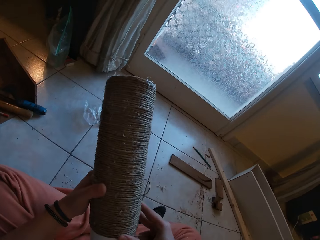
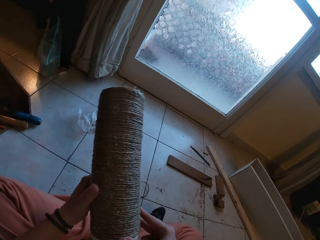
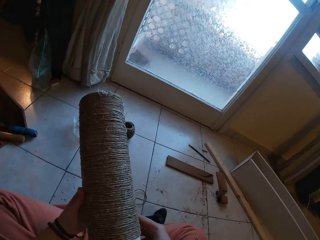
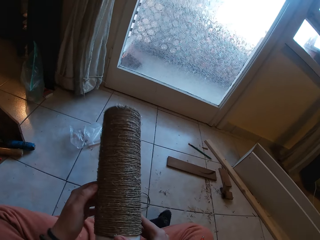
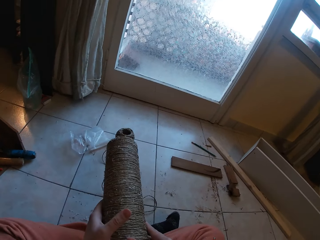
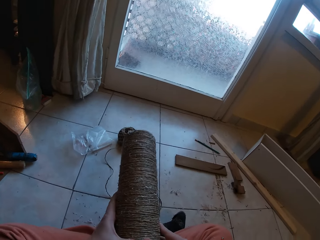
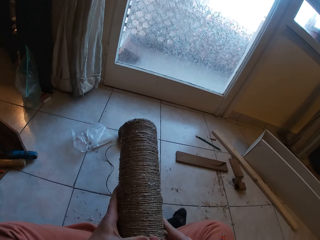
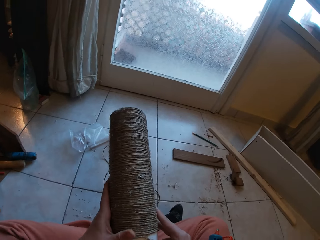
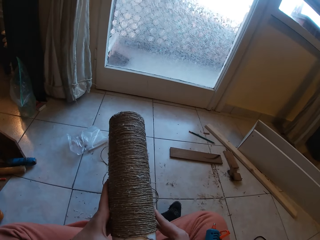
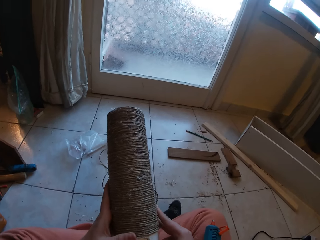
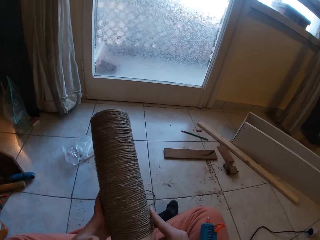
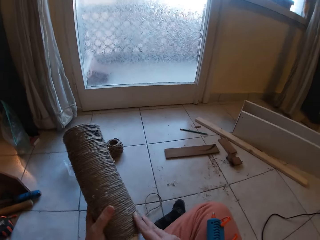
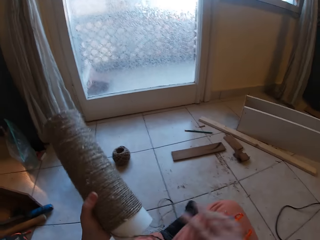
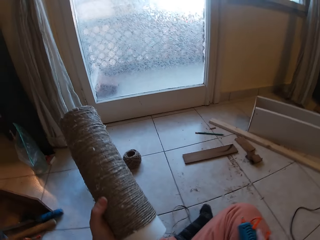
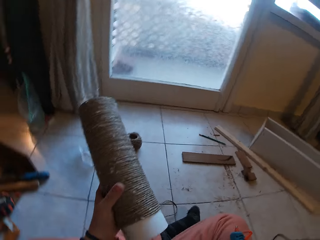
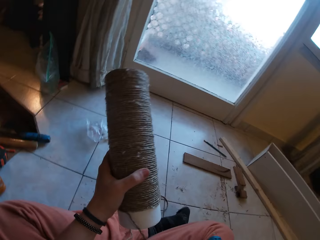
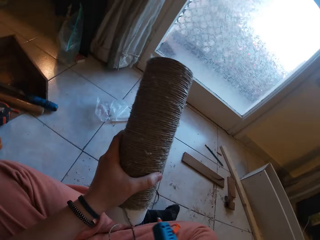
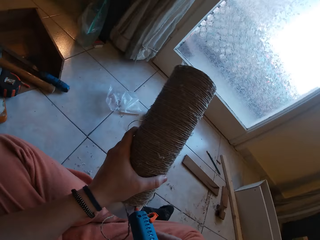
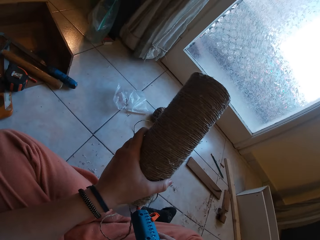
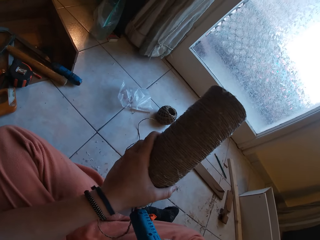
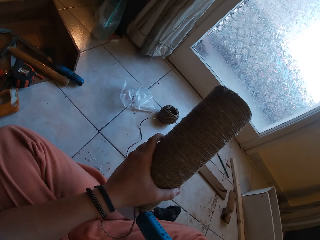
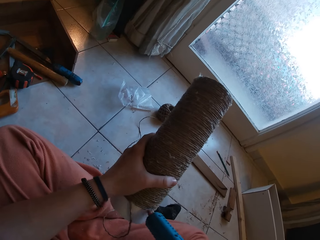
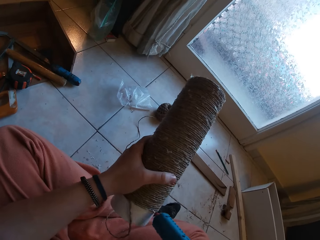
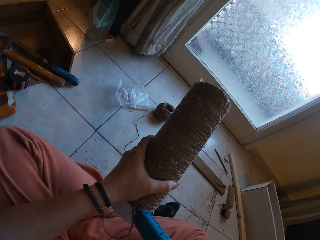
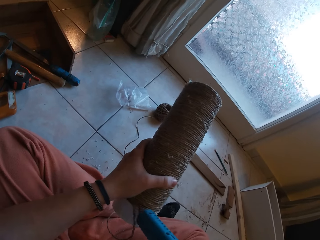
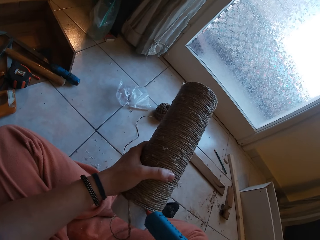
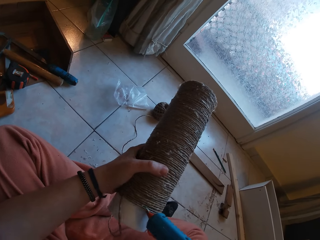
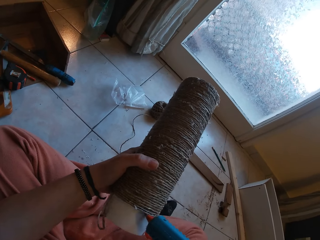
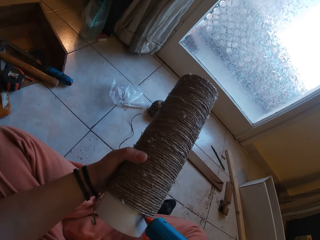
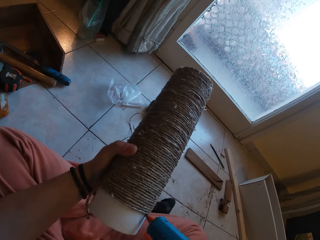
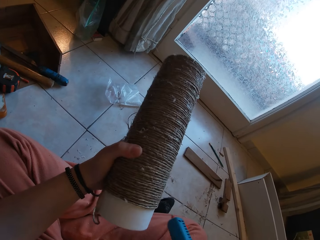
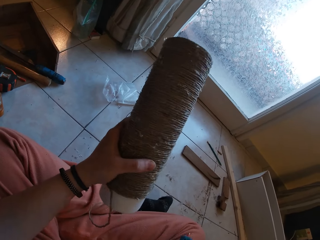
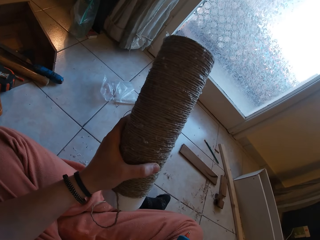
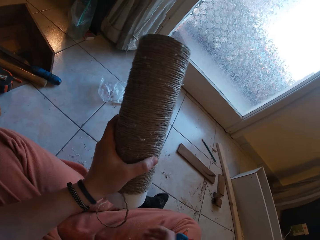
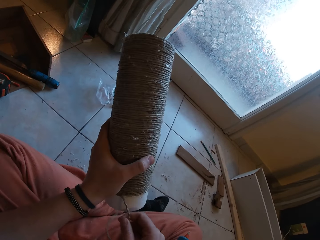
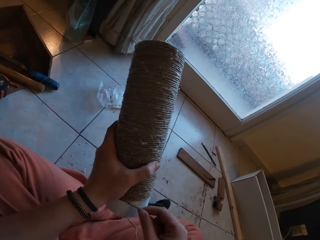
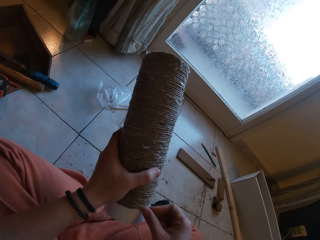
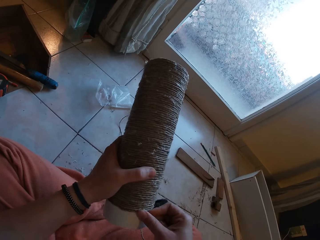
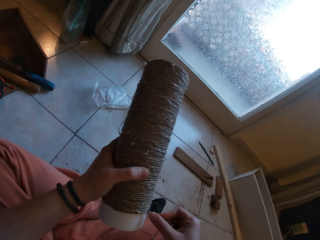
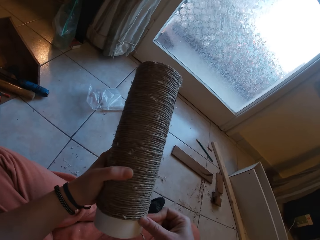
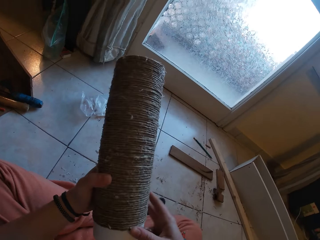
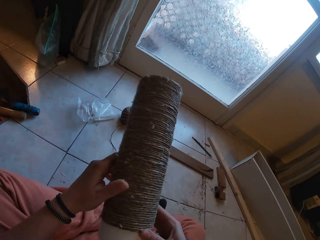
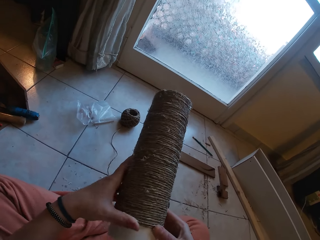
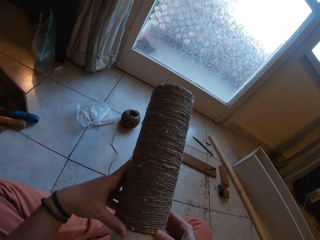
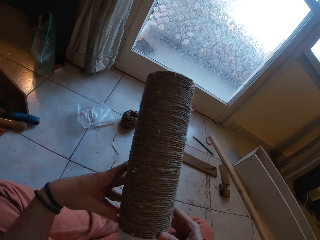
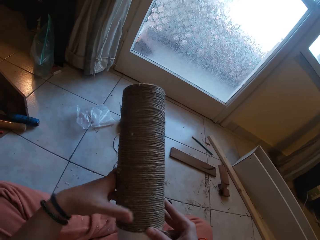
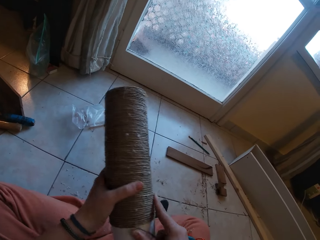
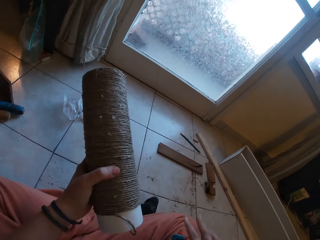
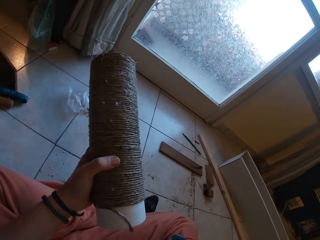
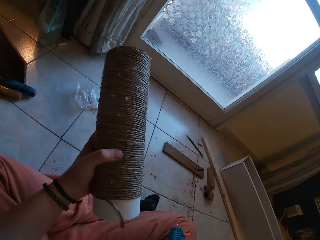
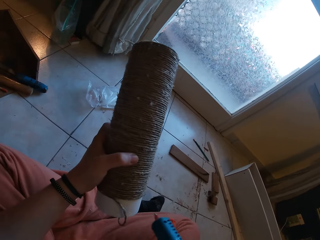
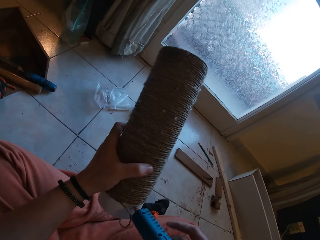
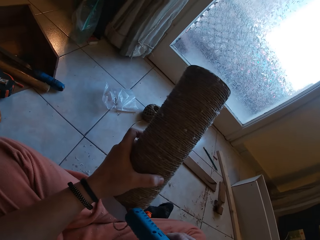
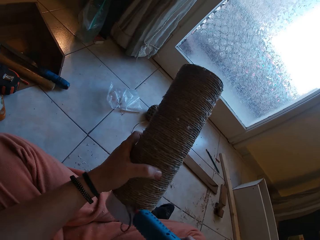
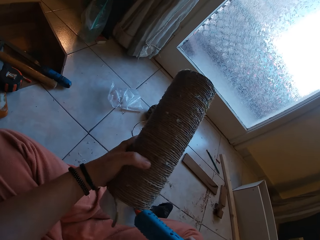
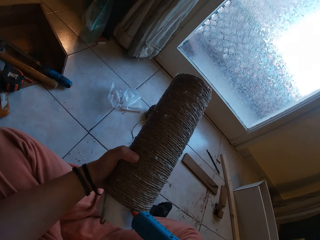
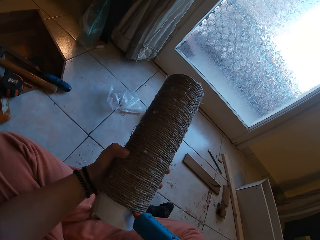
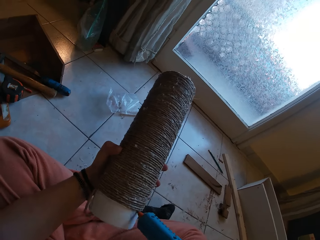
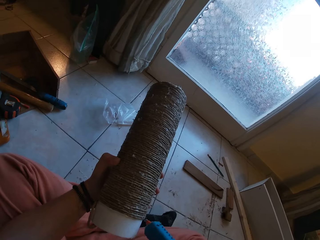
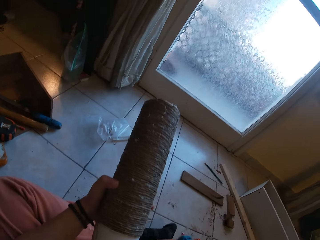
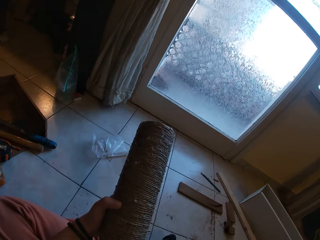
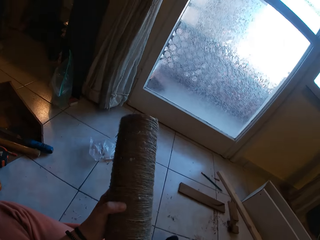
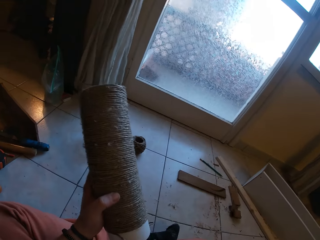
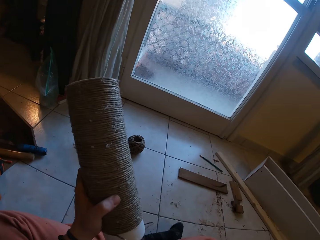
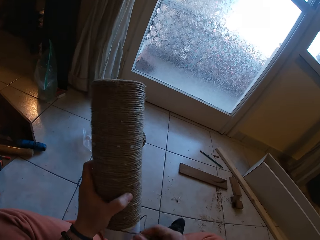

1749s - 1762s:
The camera wearer picks up the glue gun from his right leg with his right hand. He applies glue to the cardboard tube in his left hand with the glue gun in his right hand. He drops the glue gun on his right leg with his right hand. He rolls the twine on the cardboard tube in his left hand with his right hand. He picks up the glue gun from his right leg with his right hand. He applies glue to the cardboard tube in his left hand with the glue gun in his right hand.

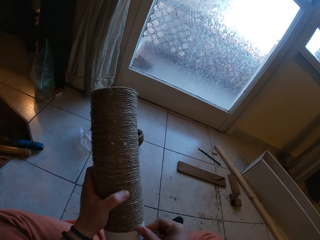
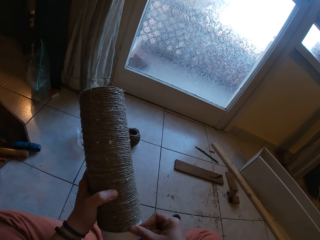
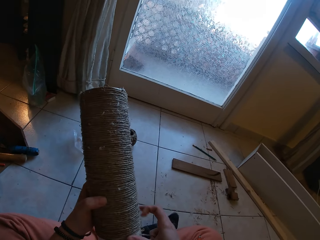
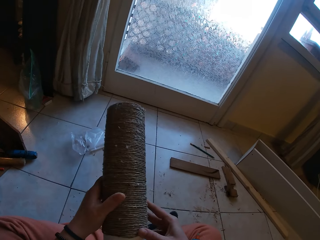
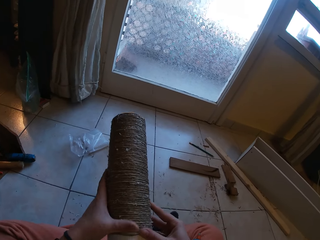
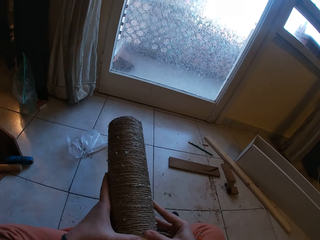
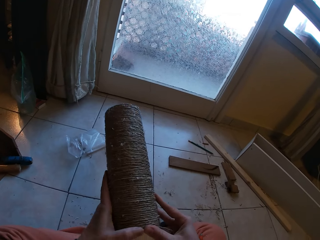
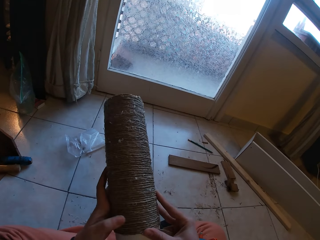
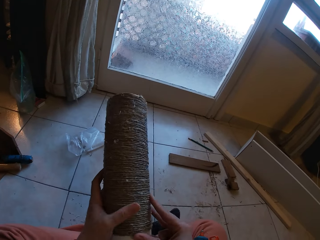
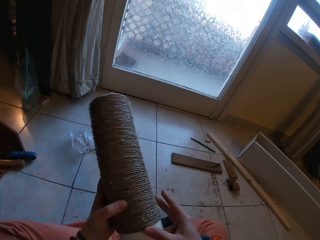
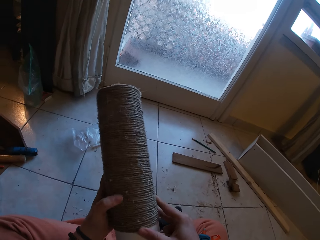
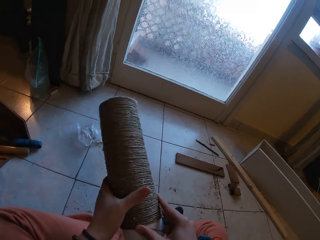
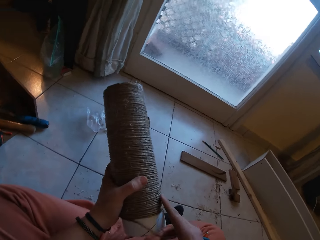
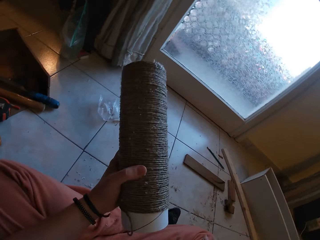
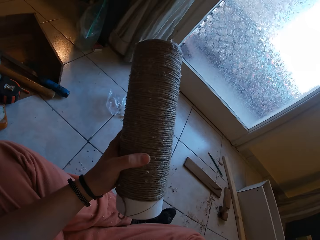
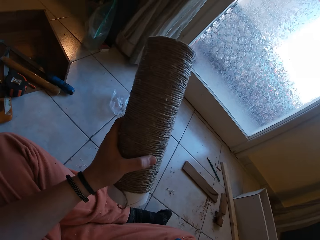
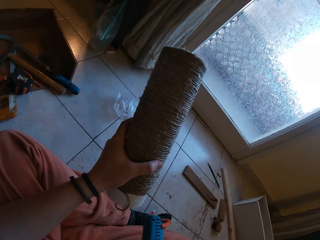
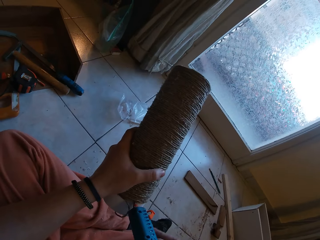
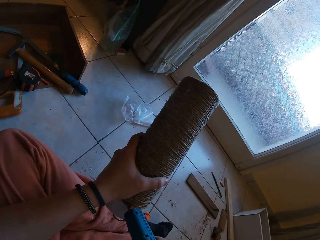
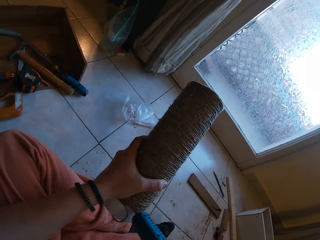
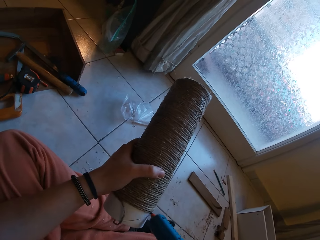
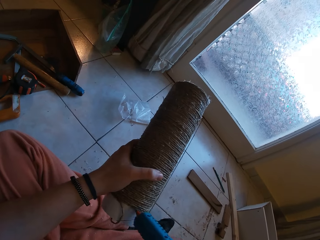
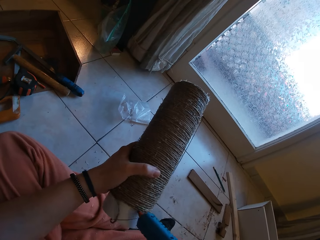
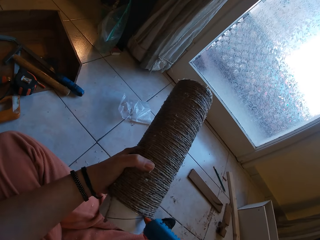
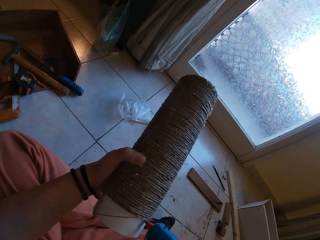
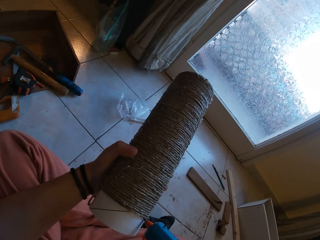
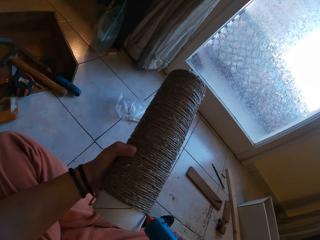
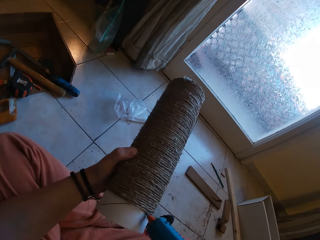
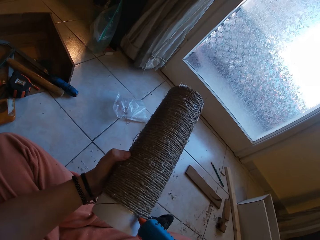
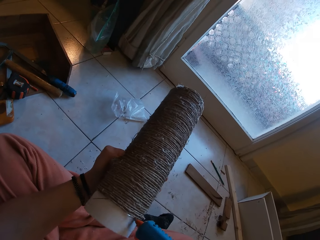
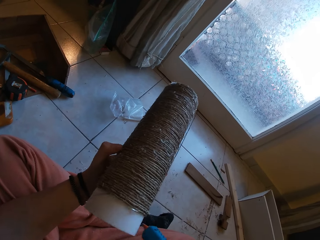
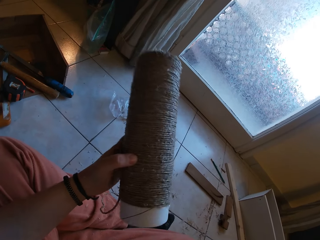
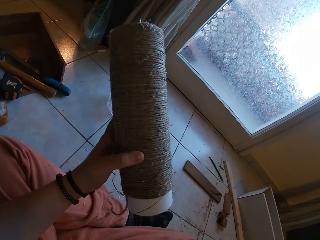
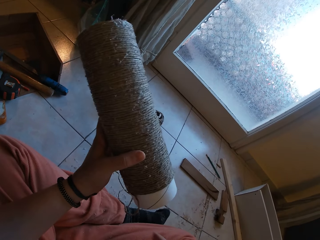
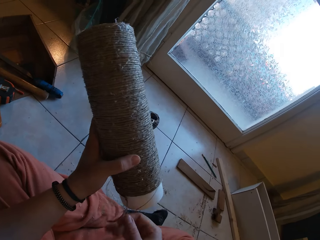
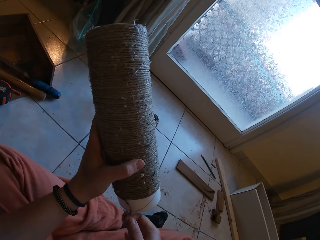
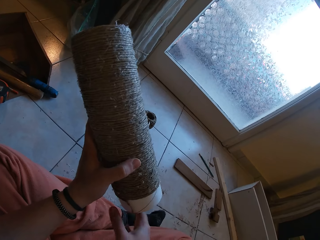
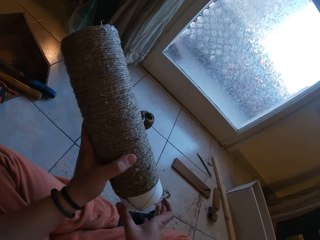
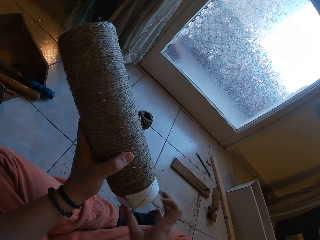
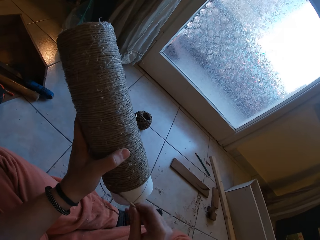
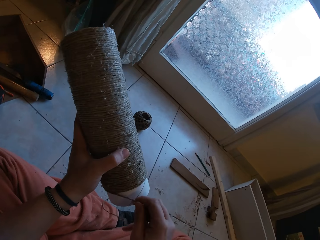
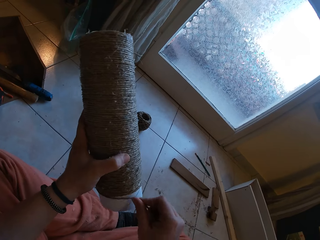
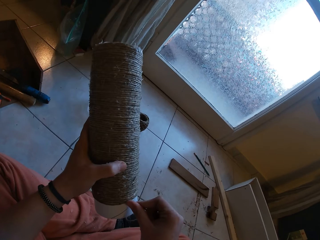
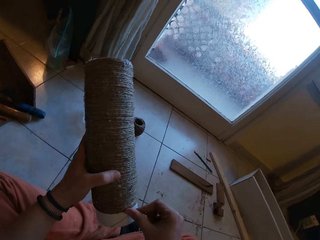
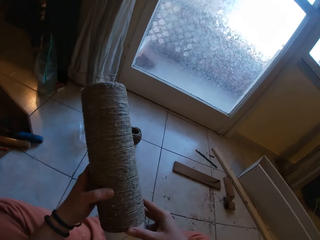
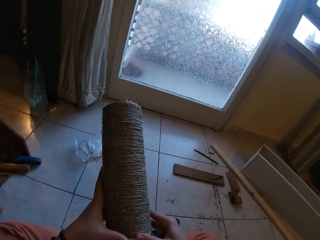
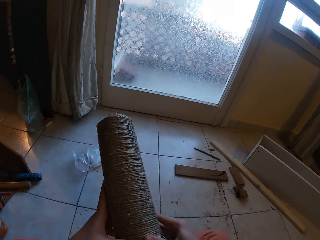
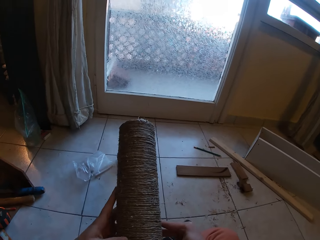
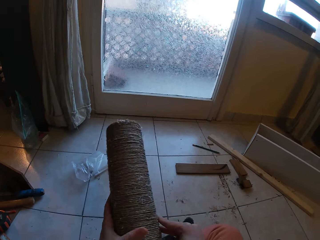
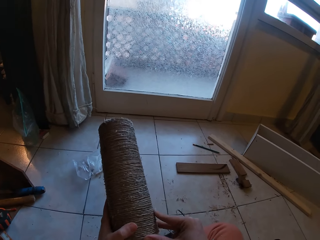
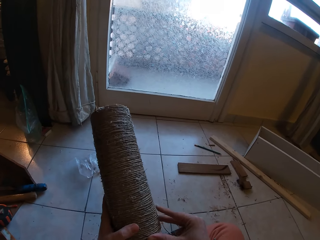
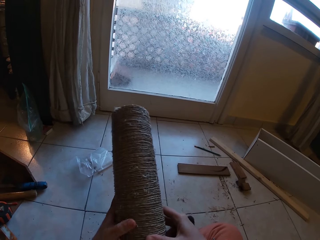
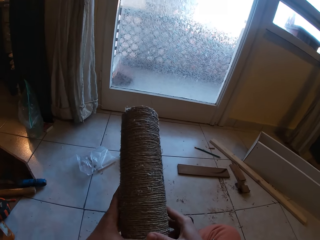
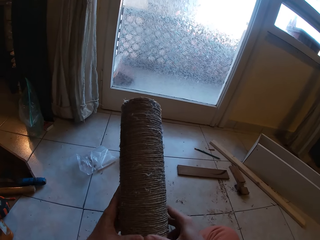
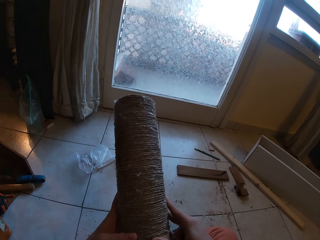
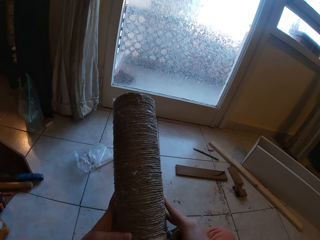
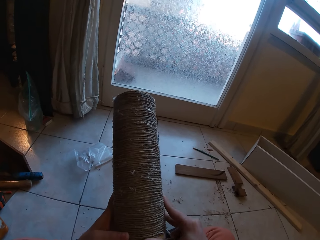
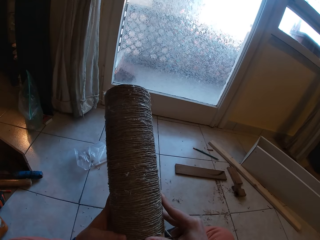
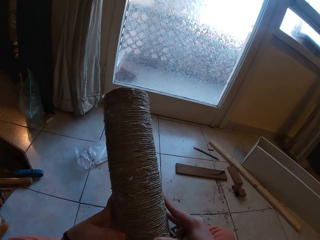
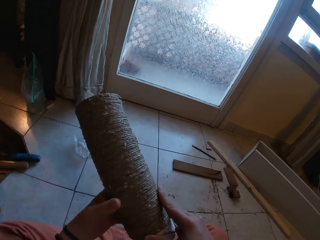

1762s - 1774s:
The camera wearer rolls the twine on the cardboard tube in his left hand with his right hand. He applies glue to the cardboard tube in his left hand with the glue gun in his right hand. He rolls the twine on the cardboard tube in his left hand with his right hand.
